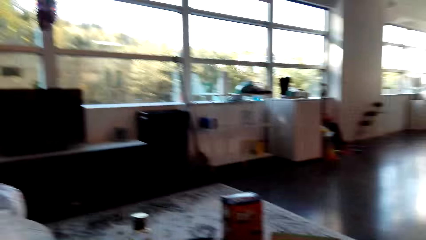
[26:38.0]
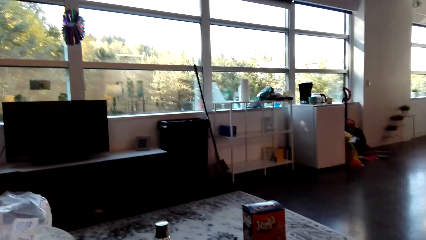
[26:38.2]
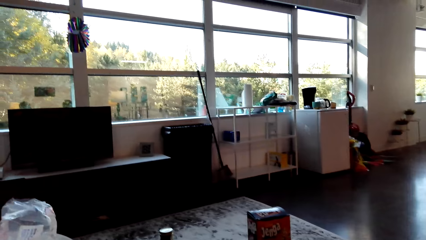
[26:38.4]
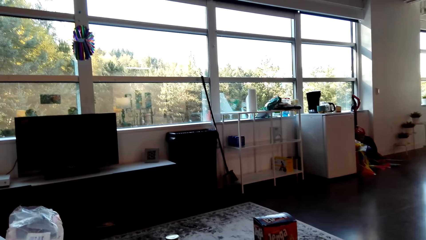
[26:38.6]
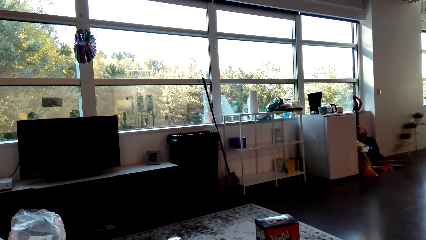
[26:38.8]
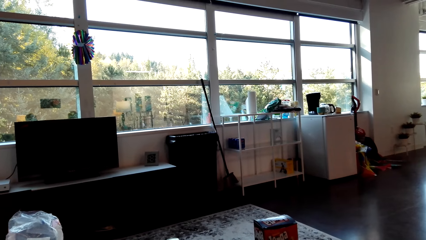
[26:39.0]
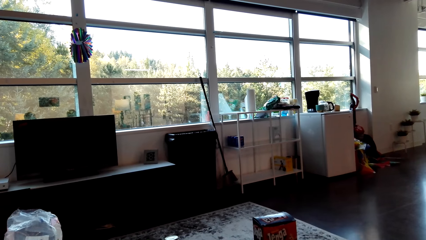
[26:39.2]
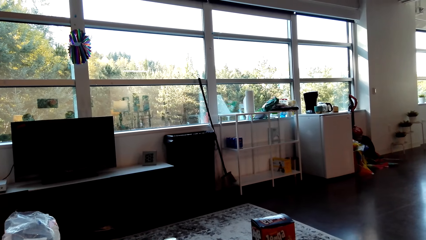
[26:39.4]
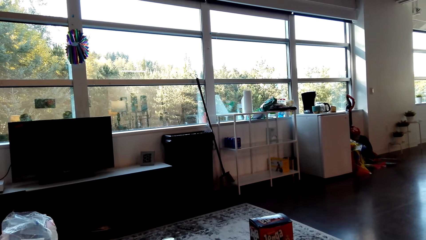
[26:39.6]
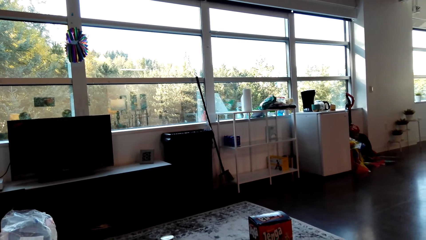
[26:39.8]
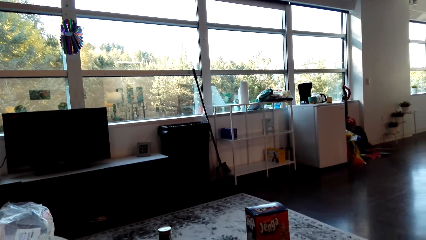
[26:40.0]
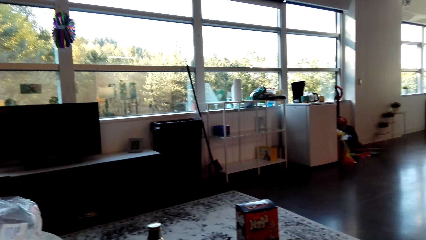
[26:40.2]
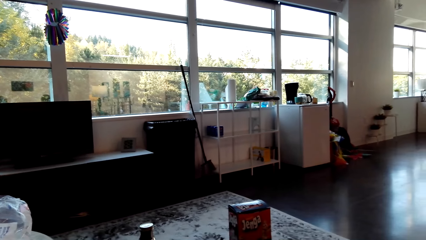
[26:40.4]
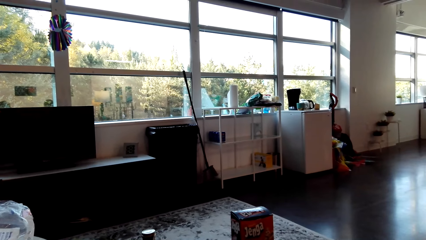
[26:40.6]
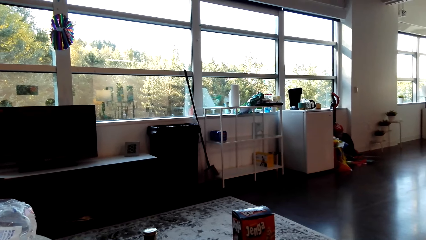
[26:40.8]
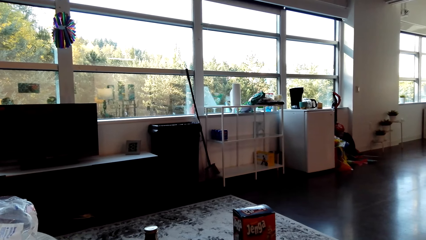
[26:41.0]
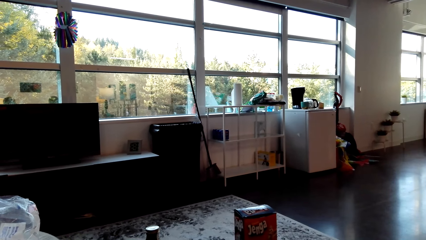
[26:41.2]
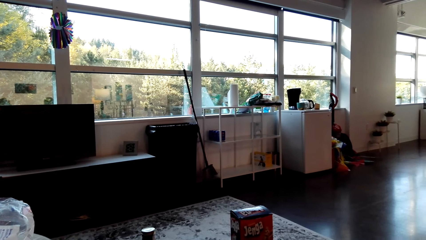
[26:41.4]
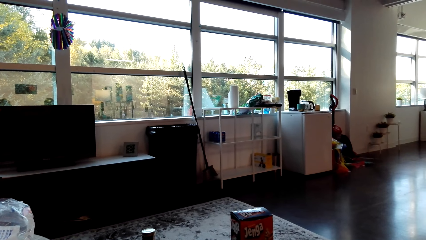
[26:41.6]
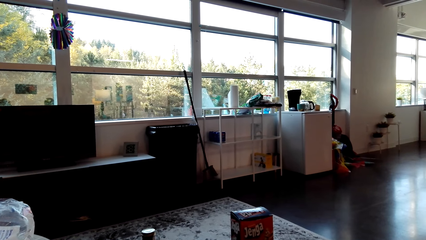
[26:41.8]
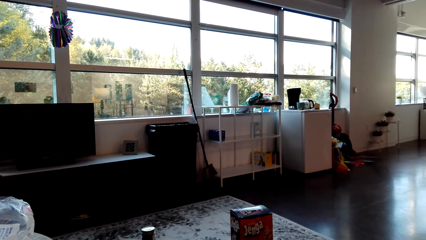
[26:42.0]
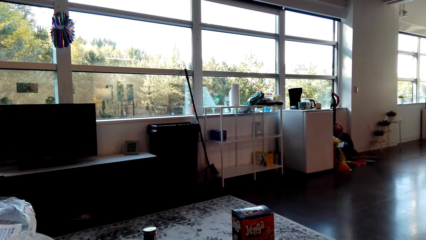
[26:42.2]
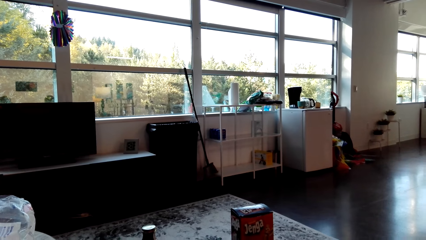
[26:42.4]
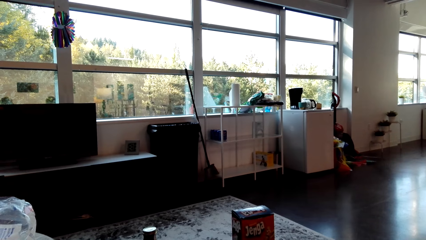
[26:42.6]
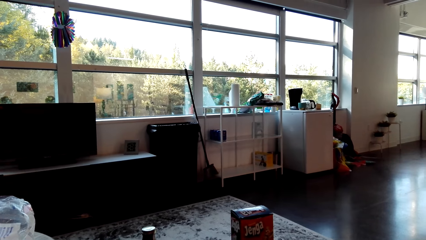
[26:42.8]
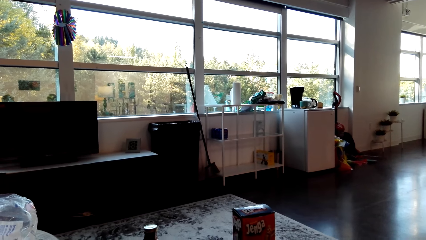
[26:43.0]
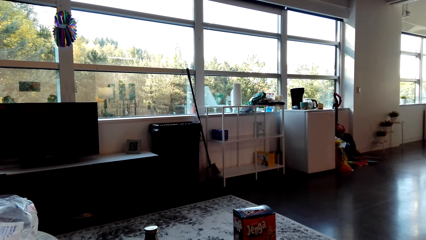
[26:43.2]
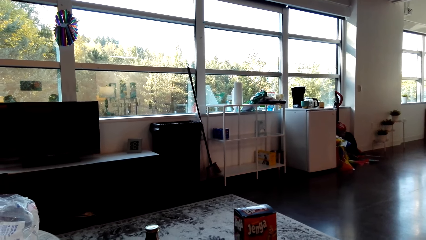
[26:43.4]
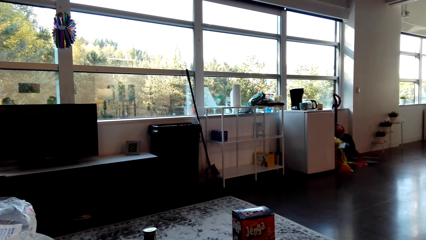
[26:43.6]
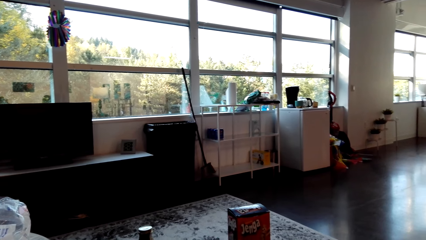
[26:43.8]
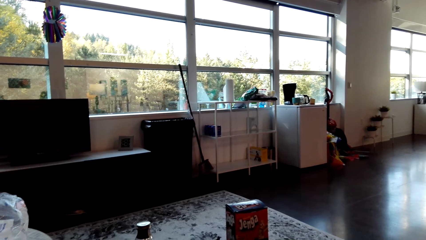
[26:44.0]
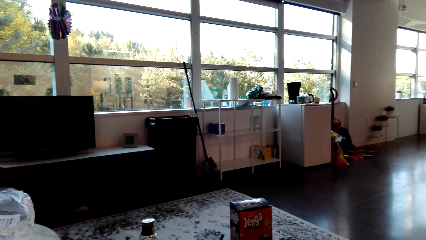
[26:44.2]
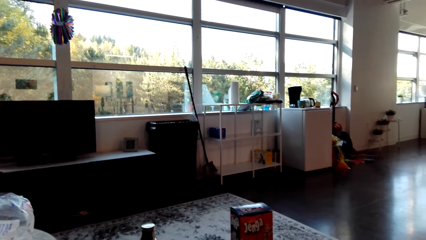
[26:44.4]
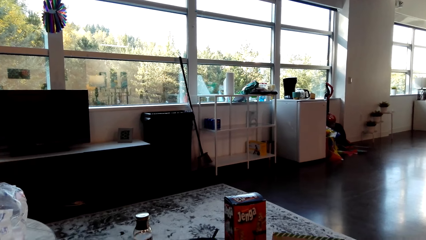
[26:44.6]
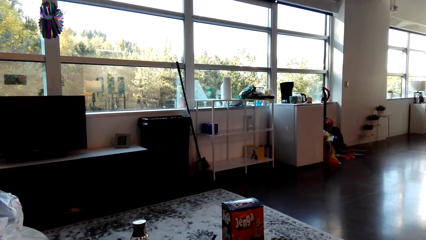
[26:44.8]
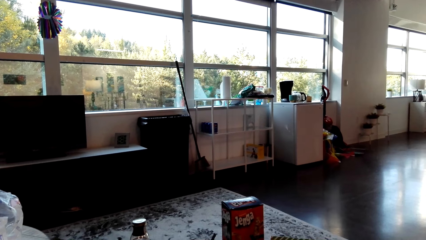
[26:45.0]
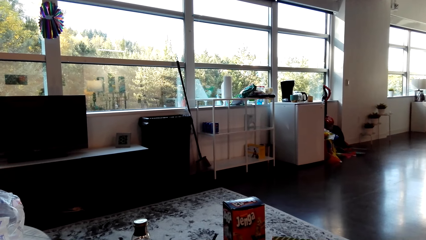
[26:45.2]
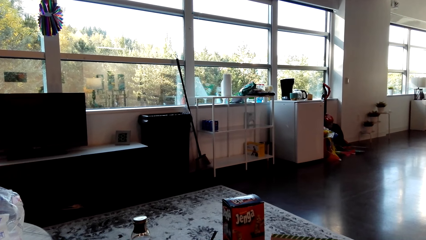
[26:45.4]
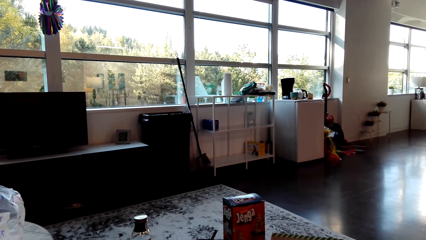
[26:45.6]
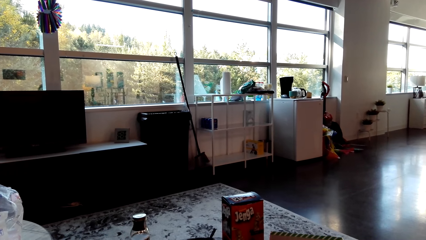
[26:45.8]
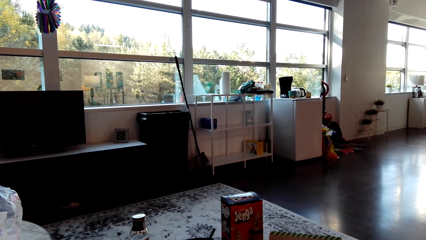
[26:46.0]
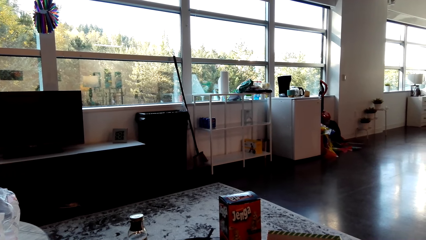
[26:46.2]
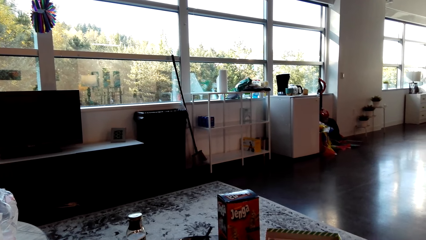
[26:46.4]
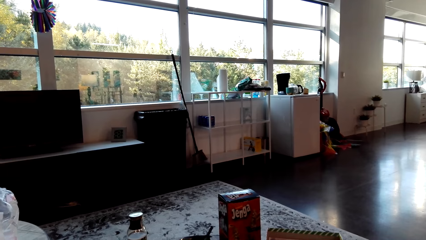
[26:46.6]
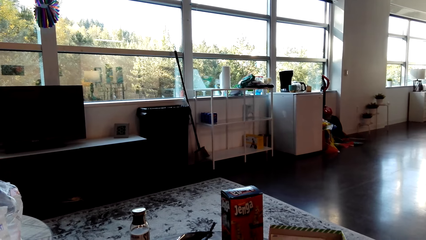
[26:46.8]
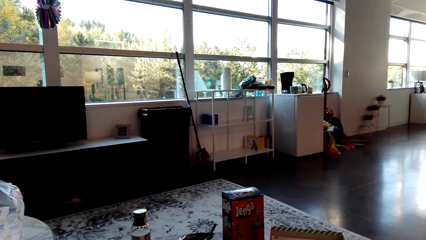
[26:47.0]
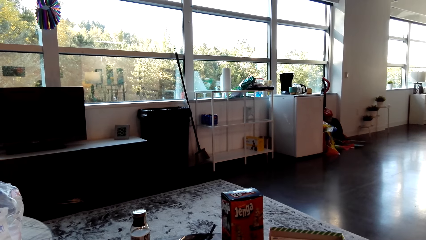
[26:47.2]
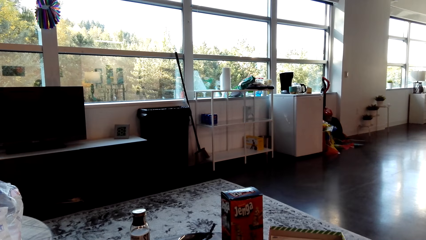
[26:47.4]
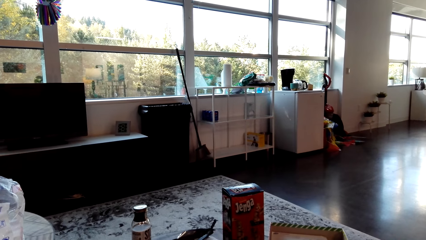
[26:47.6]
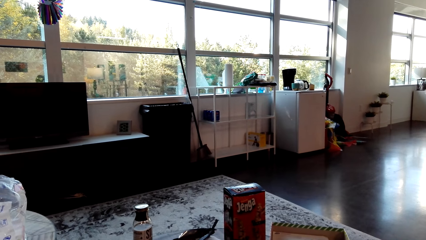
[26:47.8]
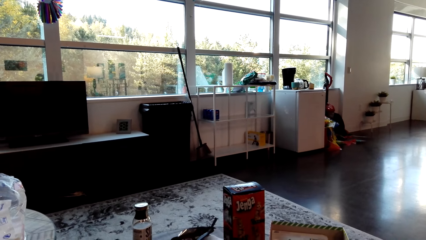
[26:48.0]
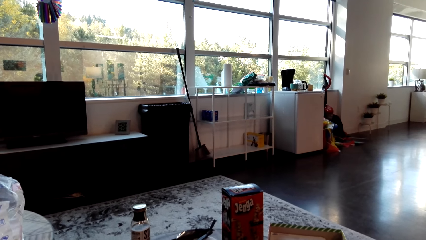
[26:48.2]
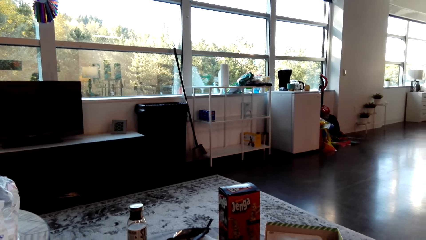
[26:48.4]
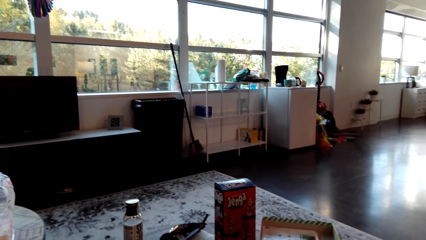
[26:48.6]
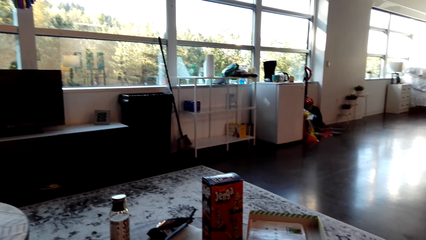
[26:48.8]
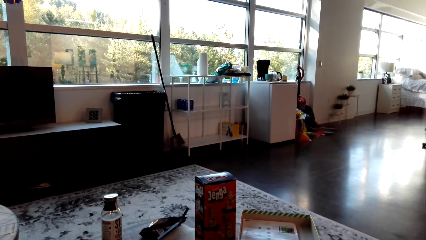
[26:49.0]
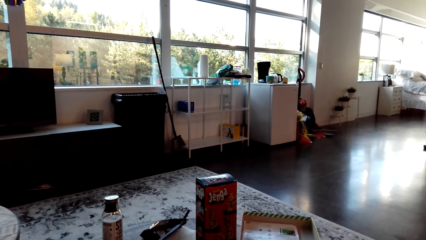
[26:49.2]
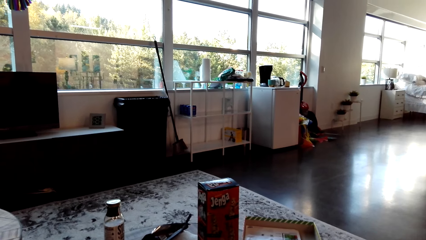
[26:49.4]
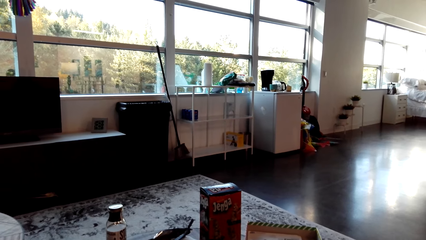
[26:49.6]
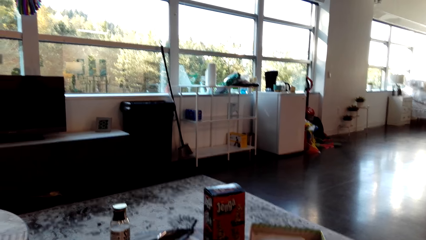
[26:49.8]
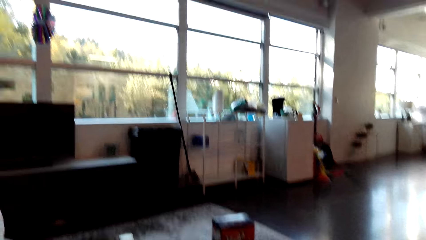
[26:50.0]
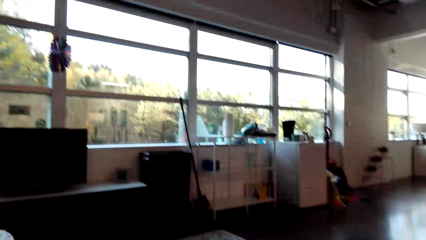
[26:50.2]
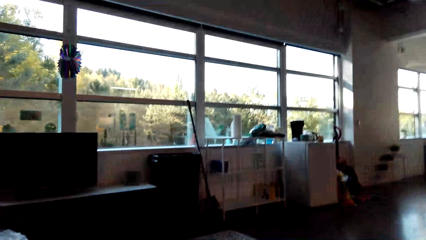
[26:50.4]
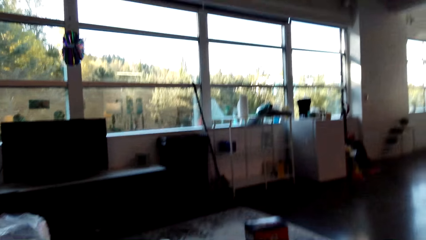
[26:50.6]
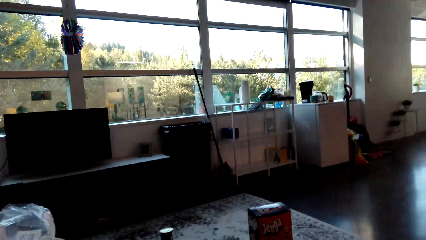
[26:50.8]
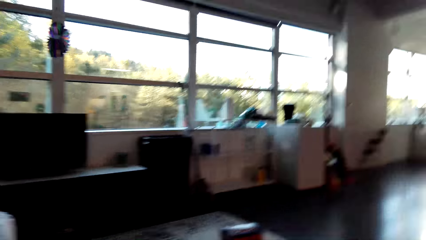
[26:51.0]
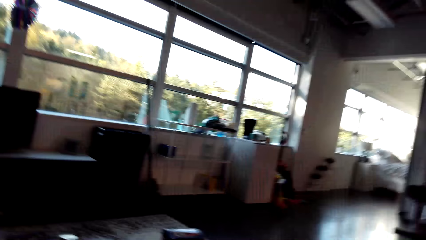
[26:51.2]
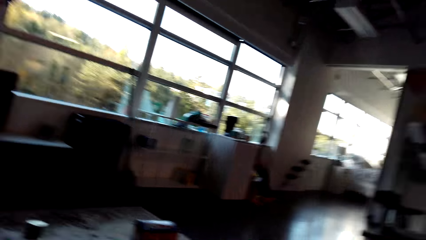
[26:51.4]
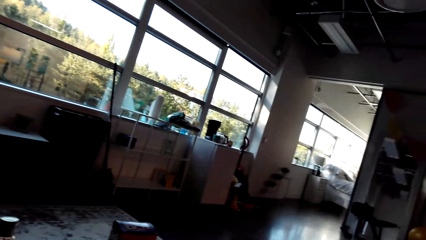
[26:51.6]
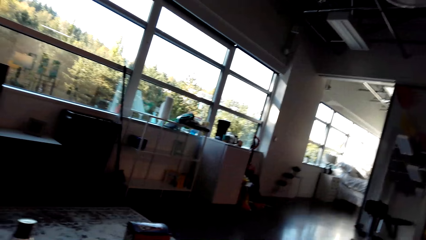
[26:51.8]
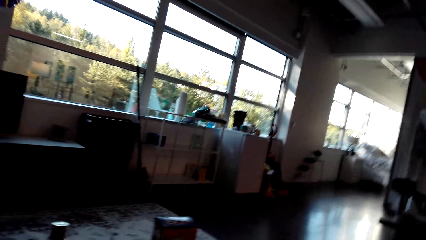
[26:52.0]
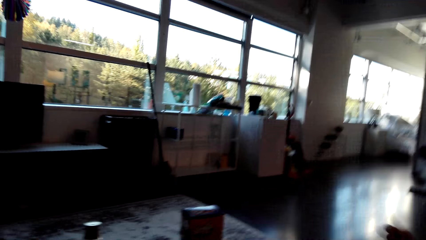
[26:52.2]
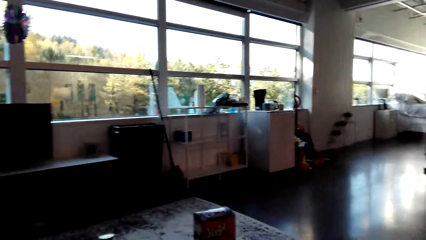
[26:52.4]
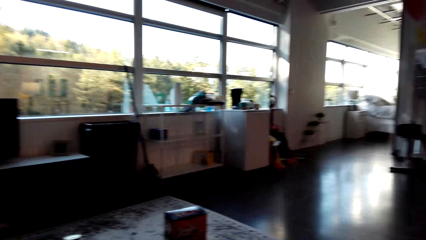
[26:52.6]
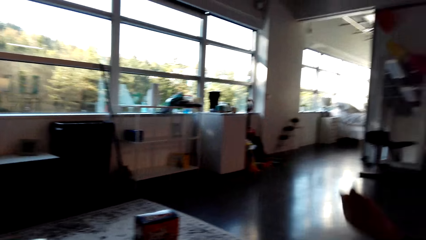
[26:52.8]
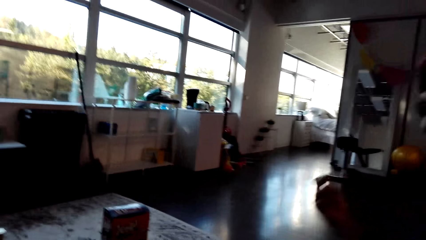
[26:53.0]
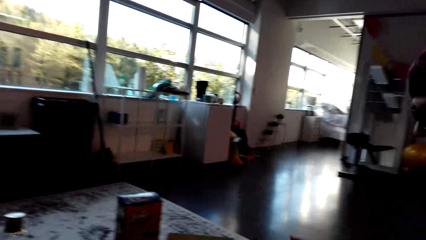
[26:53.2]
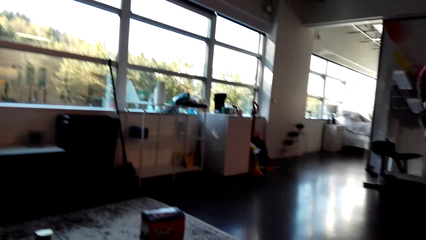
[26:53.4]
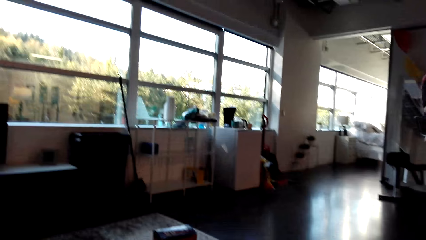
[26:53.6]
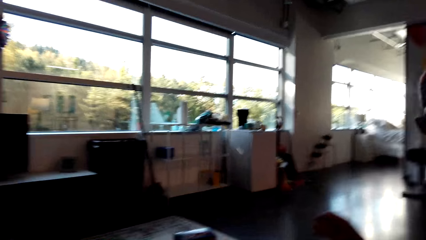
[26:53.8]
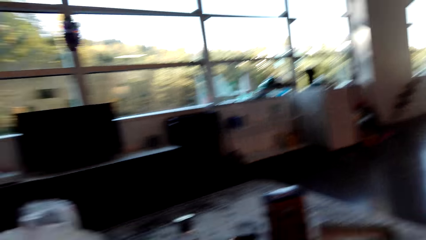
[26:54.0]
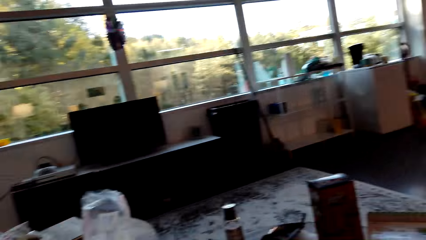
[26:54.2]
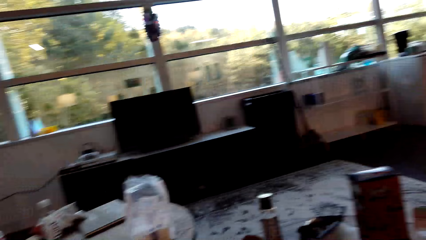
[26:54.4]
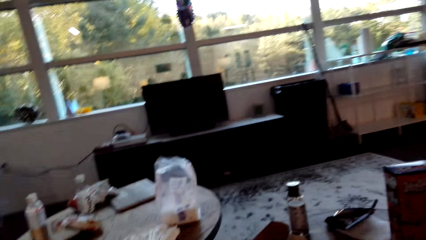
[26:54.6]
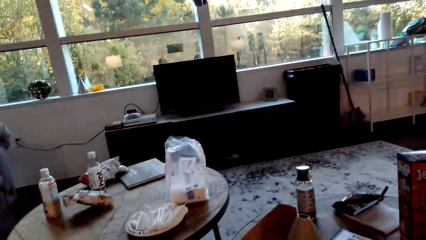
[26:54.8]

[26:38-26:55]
The camera wearer looks around the living room. They play guitar. They sing.
